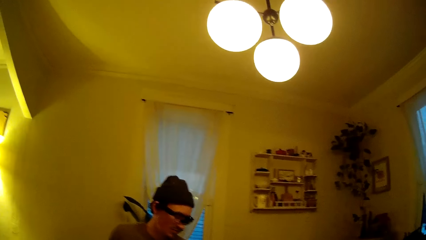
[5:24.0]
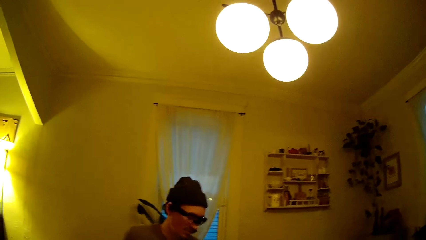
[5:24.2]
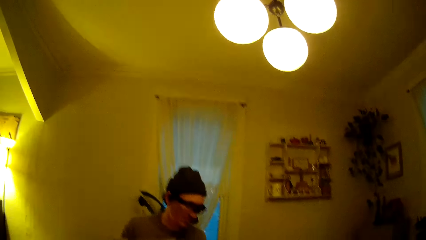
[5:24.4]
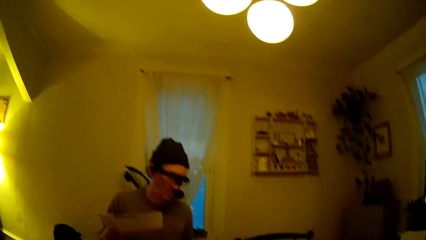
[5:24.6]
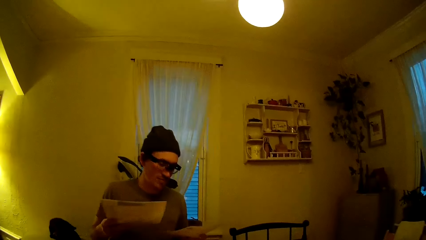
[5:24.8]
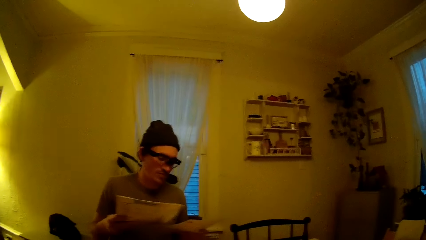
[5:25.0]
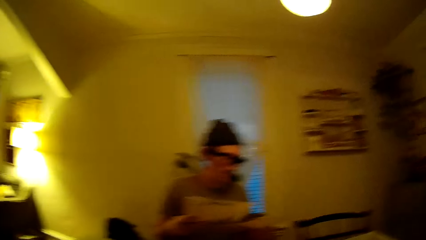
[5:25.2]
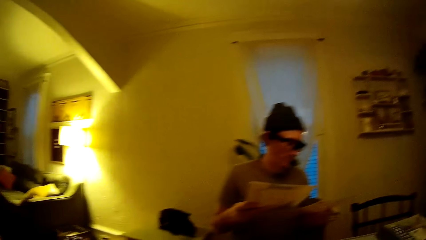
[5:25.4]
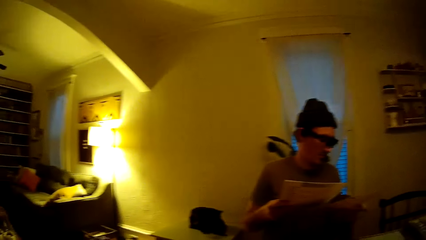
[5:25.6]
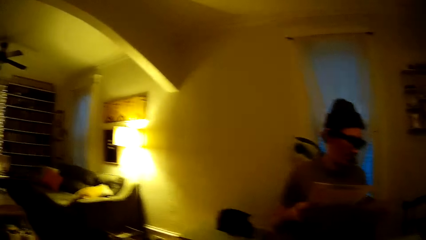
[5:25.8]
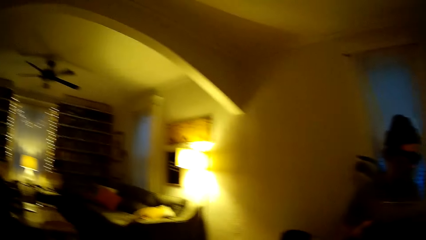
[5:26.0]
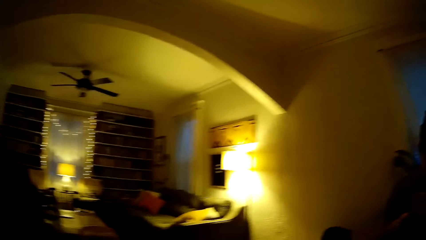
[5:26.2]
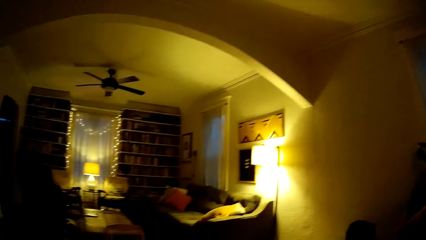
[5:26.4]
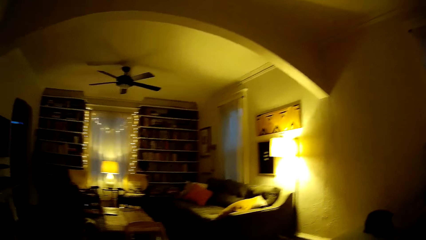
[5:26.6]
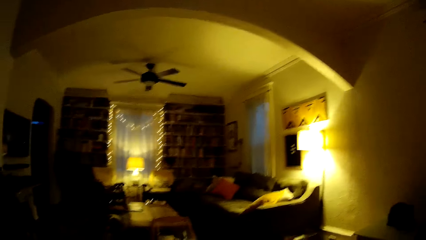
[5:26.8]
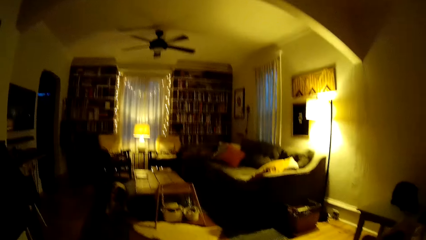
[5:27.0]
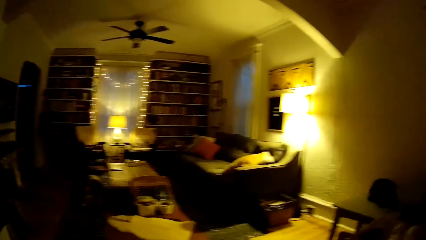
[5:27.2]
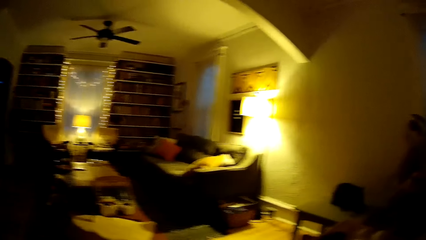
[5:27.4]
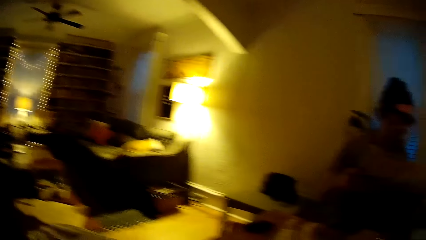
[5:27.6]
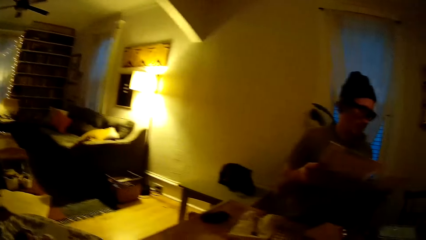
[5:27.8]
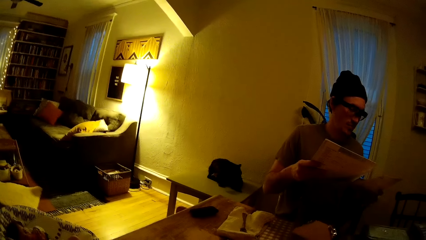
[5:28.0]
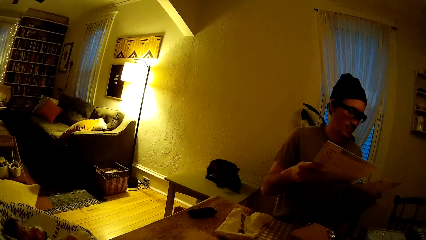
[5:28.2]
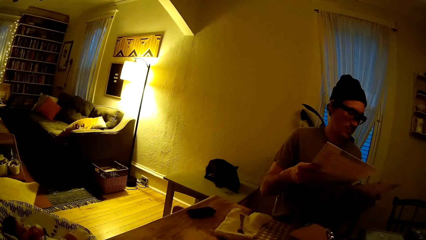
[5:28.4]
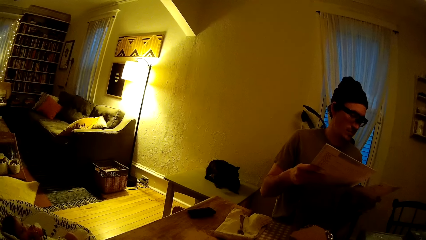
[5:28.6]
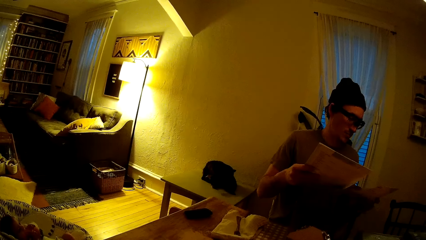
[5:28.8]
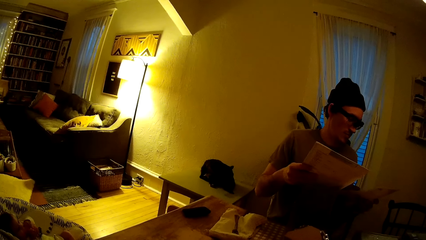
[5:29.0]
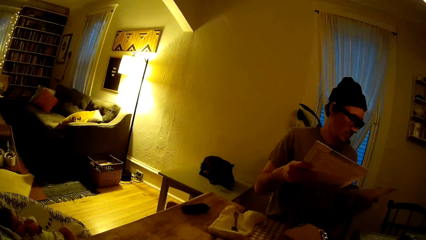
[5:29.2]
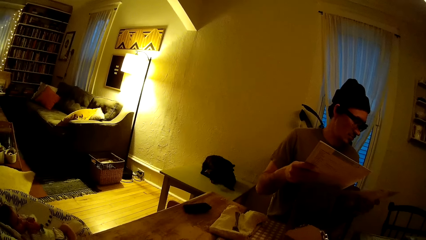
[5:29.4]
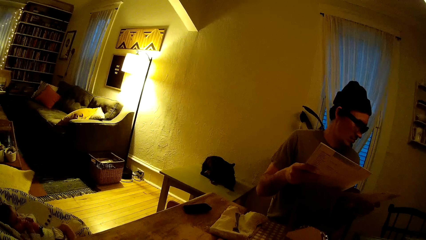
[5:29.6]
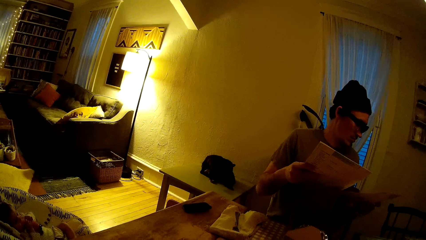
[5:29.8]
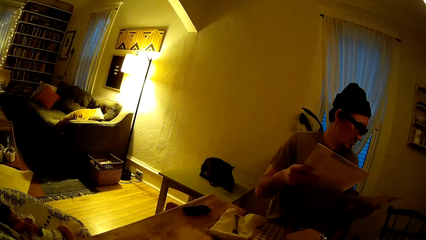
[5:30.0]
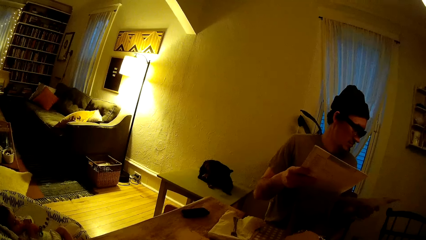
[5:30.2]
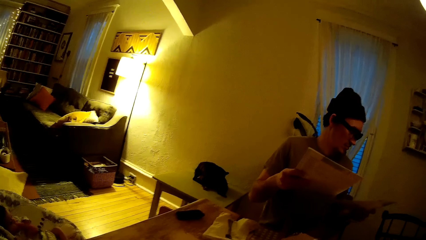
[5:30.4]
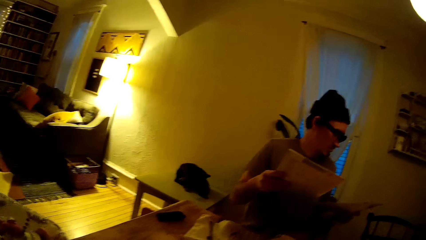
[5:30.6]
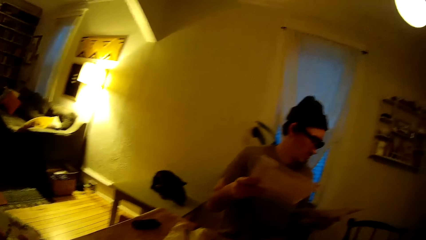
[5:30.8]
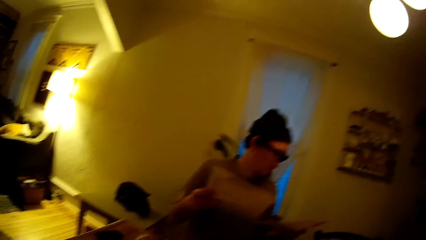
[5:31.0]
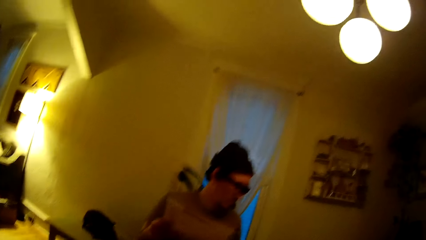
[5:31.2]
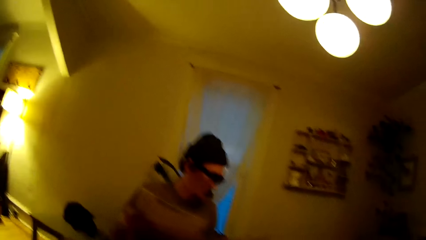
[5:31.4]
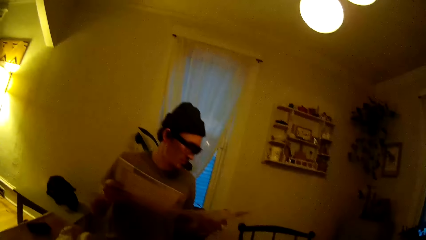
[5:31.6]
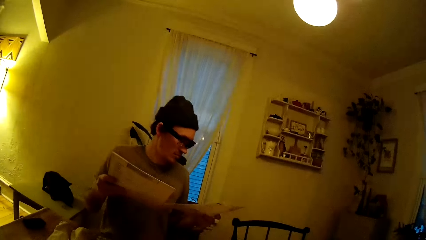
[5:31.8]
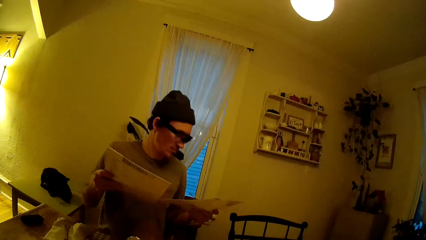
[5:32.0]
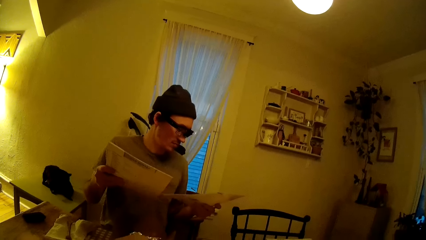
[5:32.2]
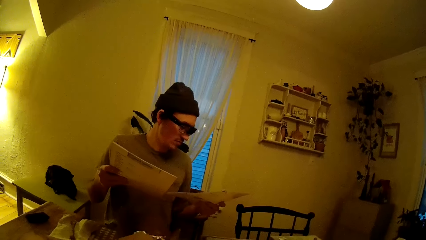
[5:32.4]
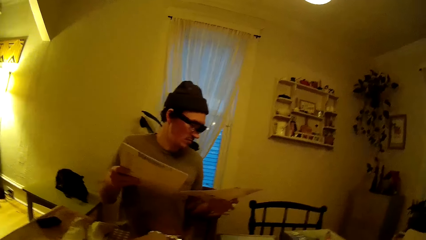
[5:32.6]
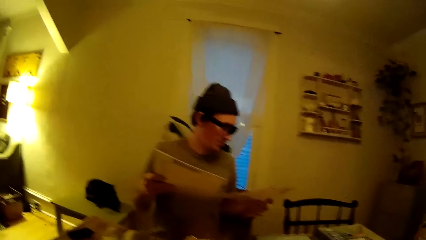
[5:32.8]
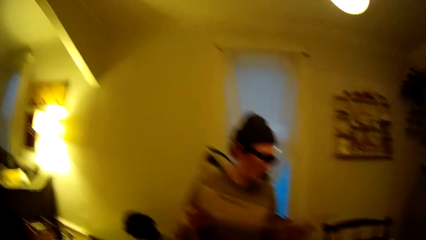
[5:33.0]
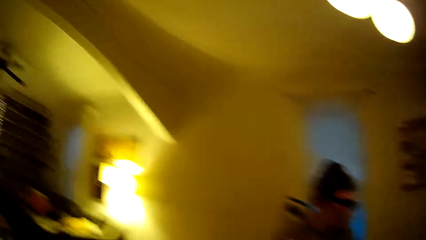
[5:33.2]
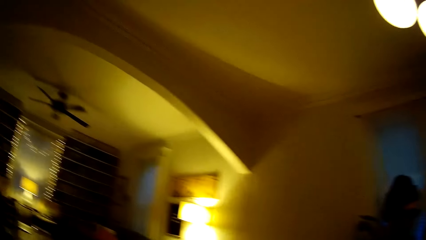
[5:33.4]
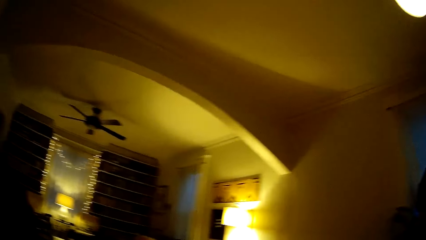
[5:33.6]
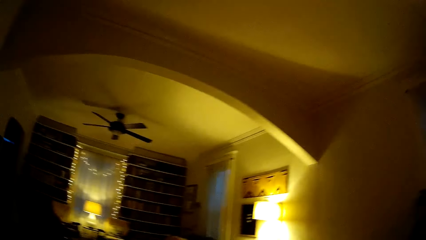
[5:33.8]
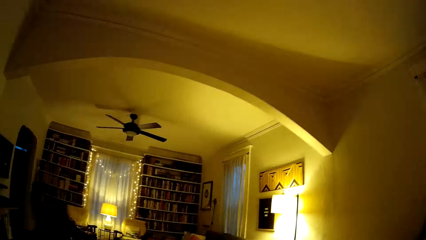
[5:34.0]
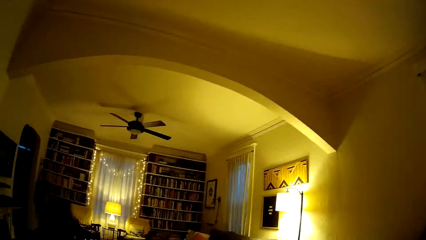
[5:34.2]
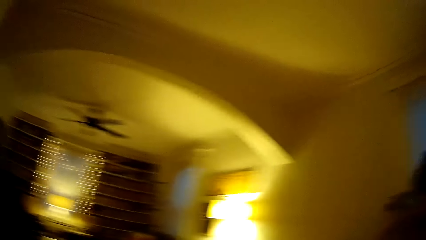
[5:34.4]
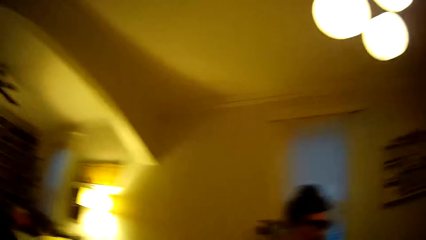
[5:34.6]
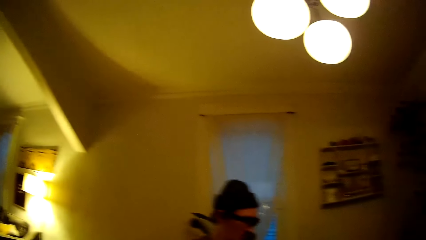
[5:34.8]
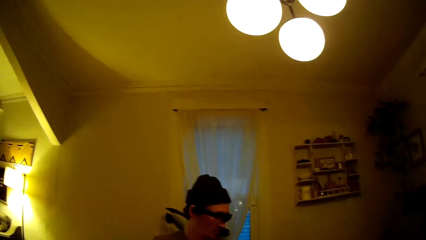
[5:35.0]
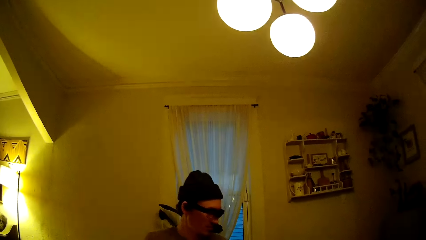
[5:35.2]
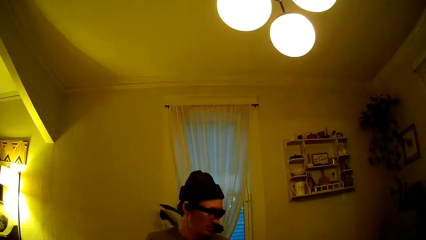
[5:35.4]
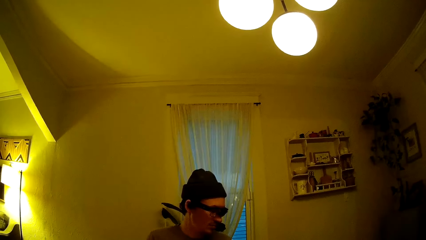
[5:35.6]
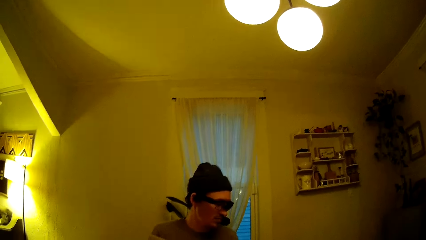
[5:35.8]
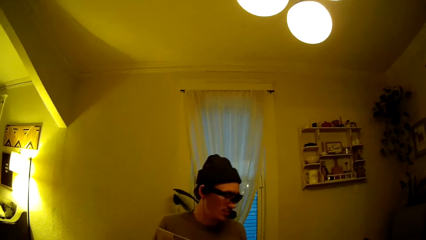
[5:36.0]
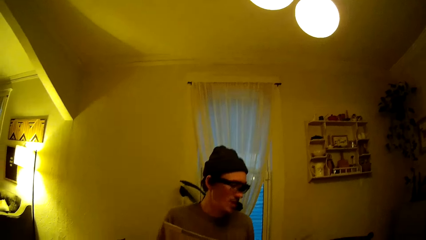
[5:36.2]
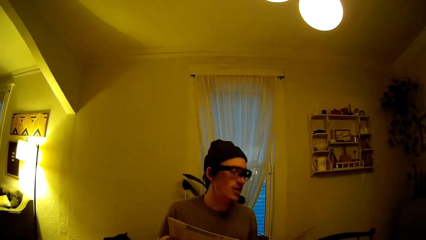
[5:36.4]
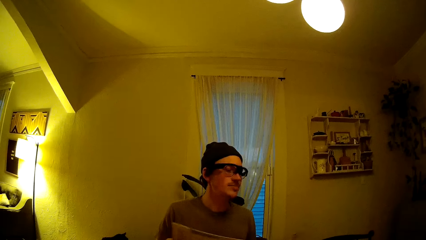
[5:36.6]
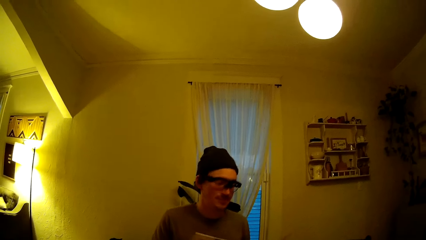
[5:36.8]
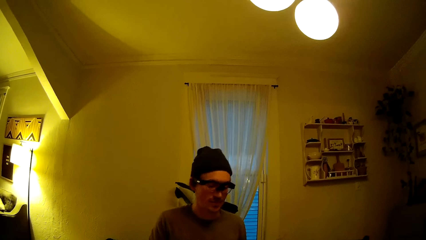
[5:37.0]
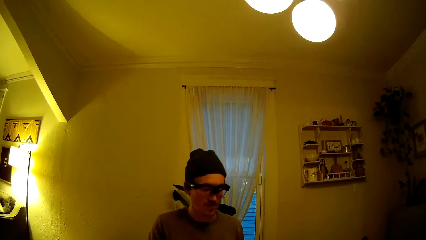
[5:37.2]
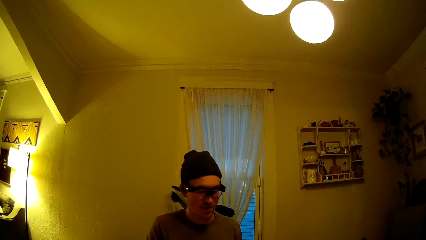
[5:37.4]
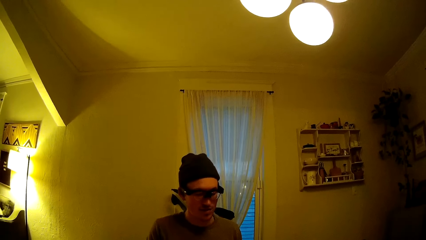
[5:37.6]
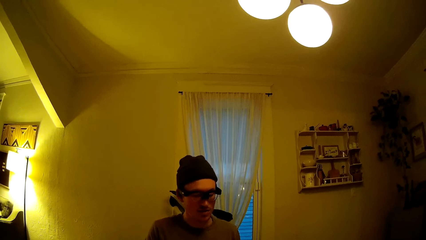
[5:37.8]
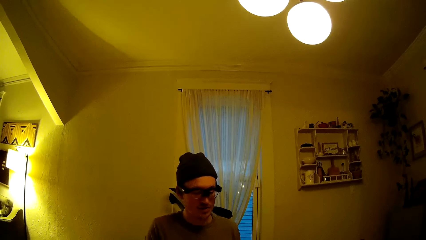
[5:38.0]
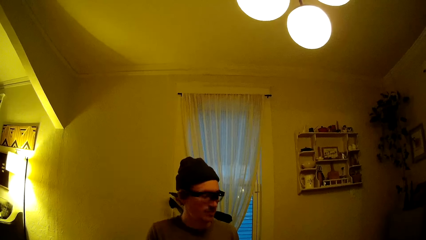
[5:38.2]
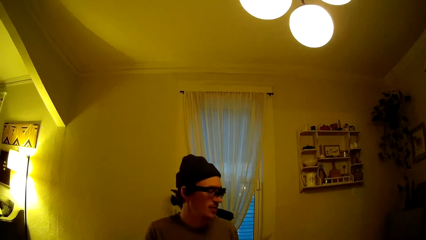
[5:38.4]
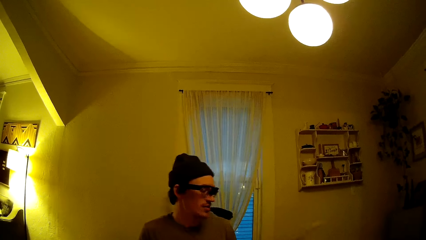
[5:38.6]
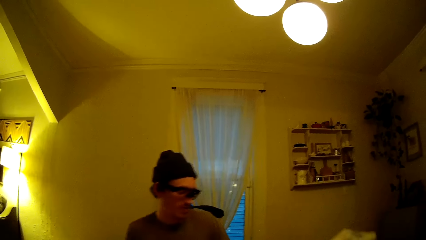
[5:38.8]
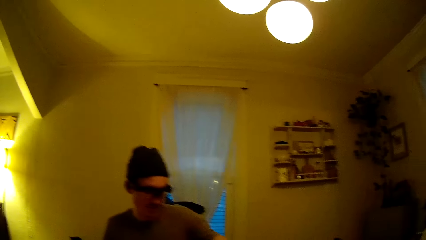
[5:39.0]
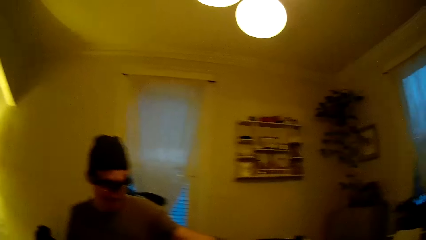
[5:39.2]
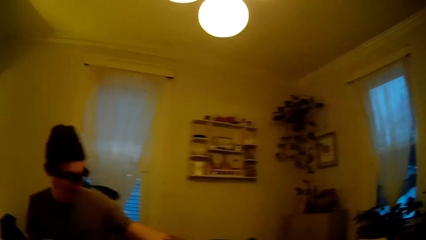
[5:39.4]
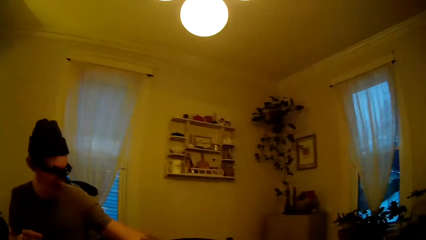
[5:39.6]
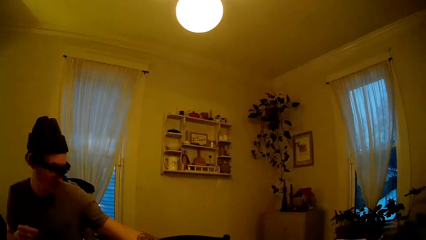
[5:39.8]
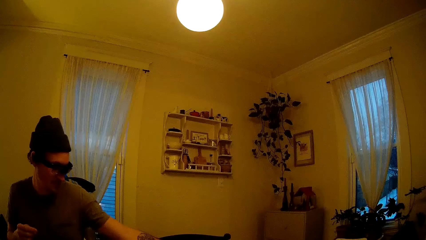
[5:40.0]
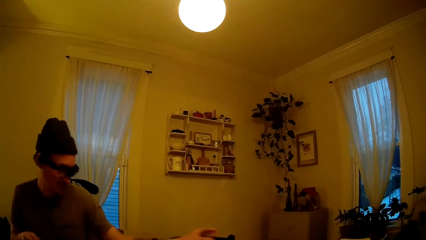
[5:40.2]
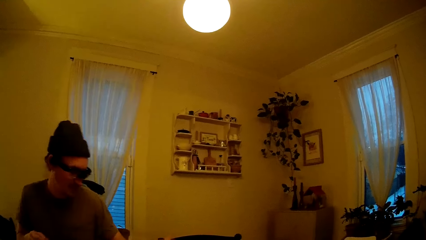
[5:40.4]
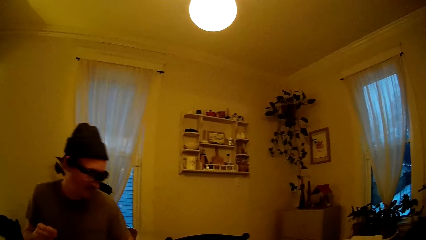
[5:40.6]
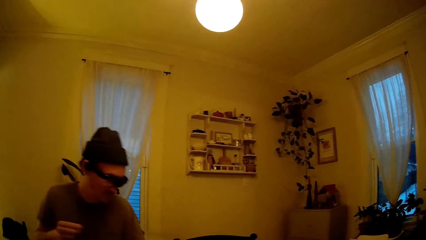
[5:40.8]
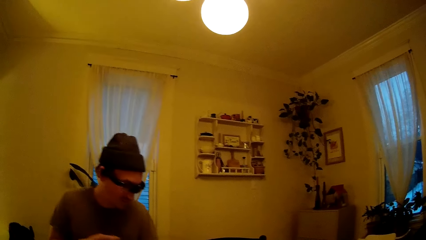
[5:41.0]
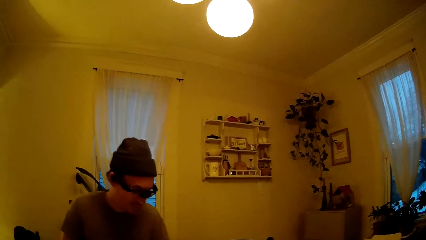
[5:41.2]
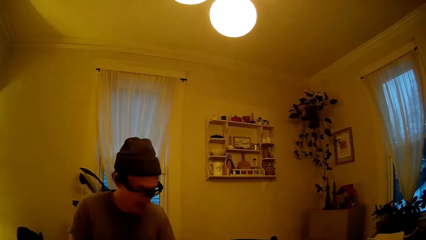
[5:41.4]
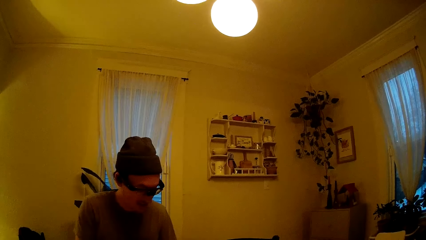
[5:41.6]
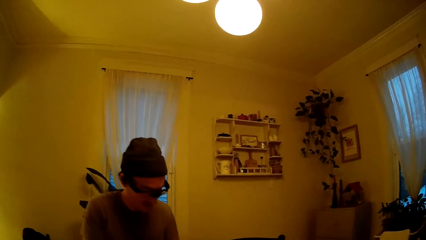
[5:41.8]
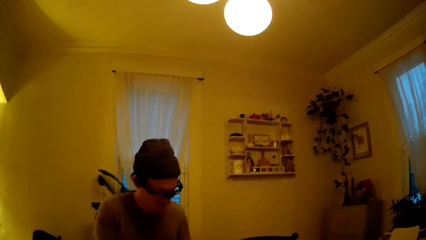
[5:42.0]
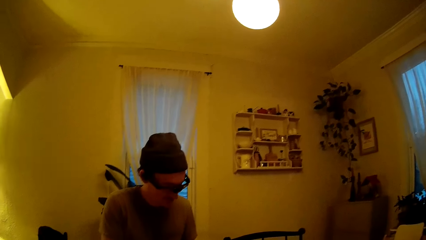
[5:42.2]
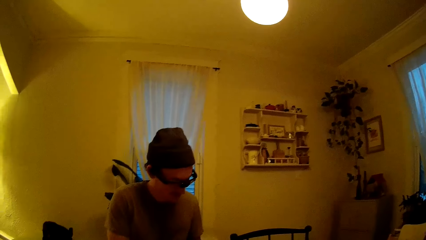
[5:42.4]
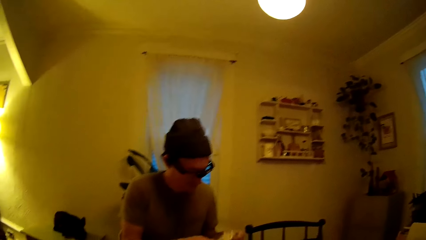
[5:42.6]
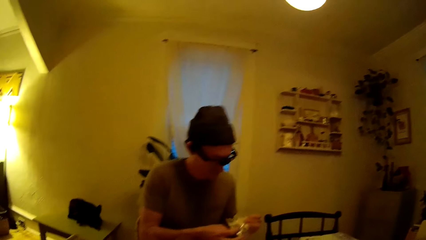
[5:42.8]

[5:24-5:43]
The camera wearer looks around. They look at the baby. The man reads the instruction manual in both hands. The camera wearer looks around. The man puts a card down. He picks up a polythene bag.
